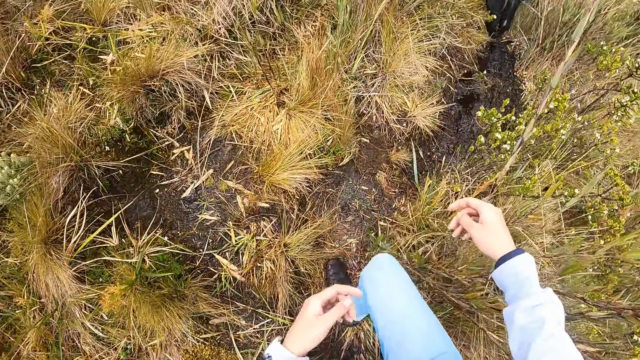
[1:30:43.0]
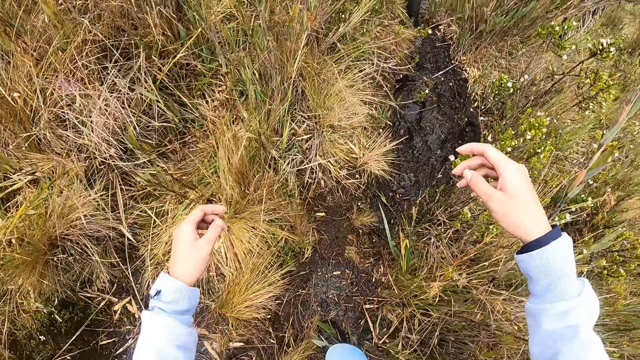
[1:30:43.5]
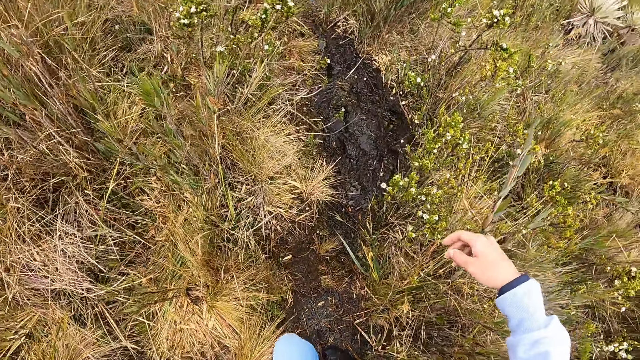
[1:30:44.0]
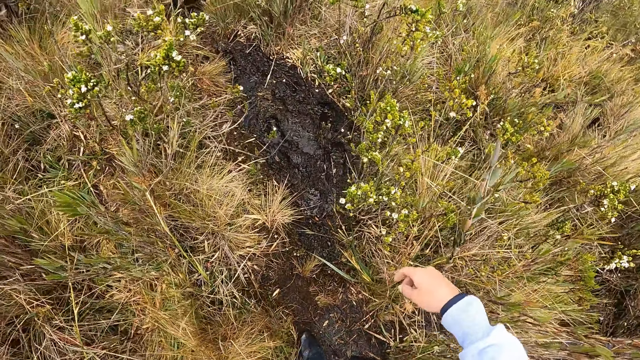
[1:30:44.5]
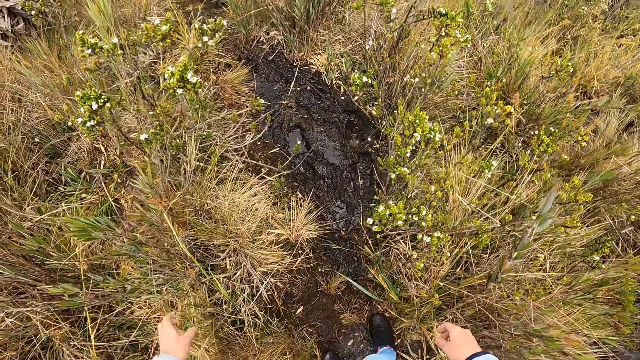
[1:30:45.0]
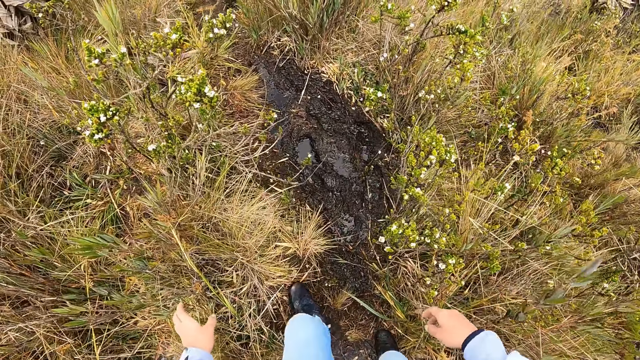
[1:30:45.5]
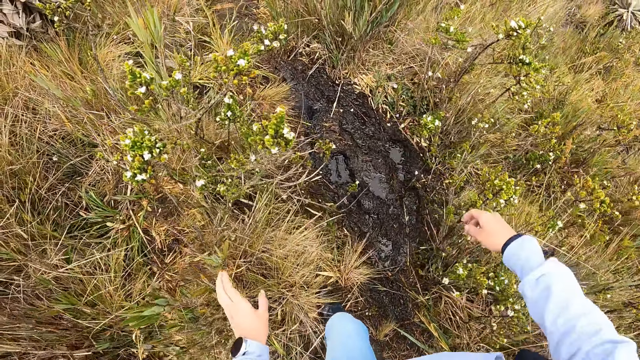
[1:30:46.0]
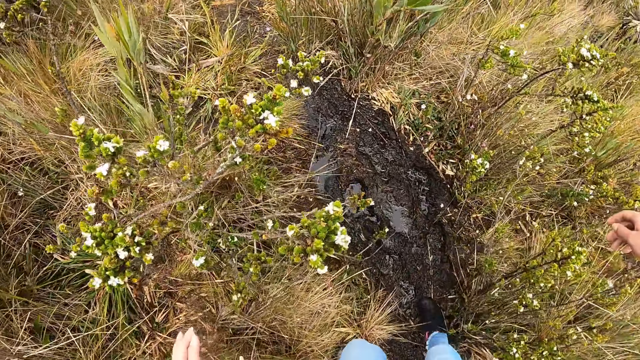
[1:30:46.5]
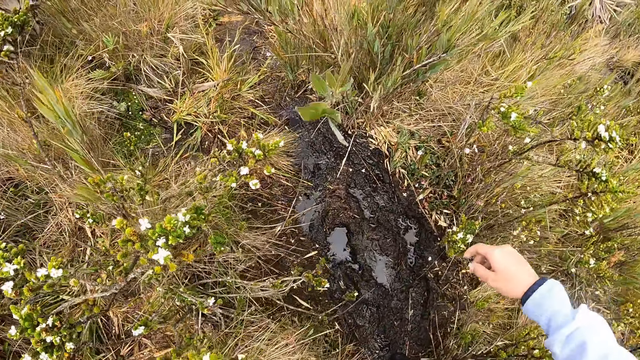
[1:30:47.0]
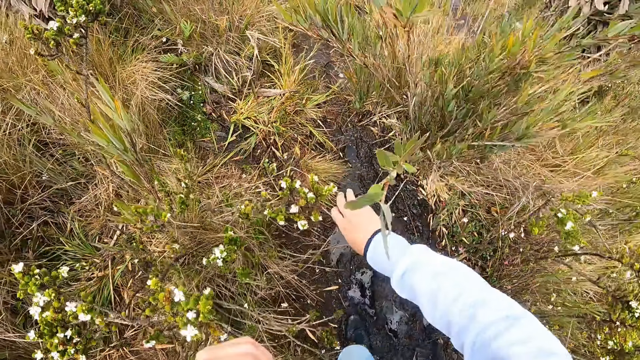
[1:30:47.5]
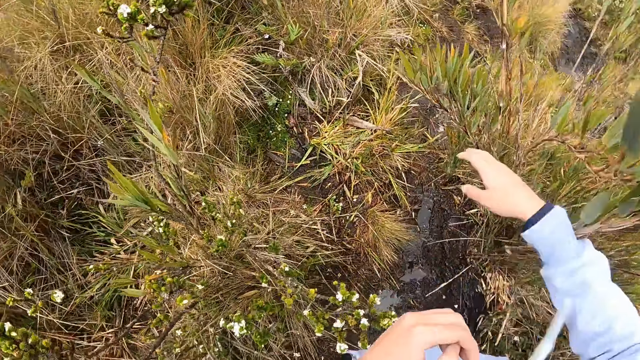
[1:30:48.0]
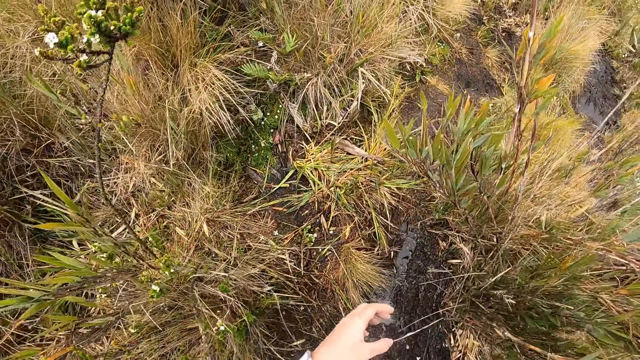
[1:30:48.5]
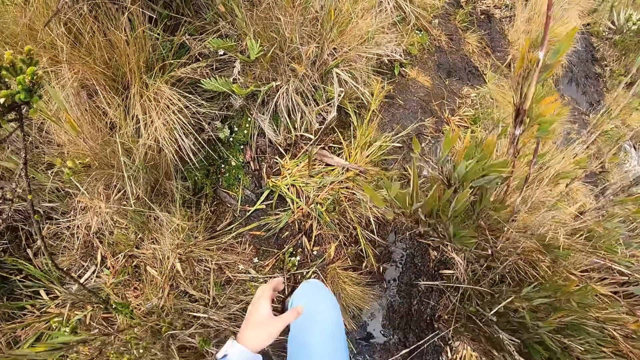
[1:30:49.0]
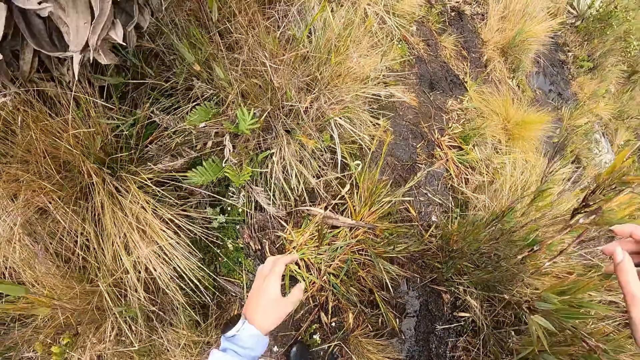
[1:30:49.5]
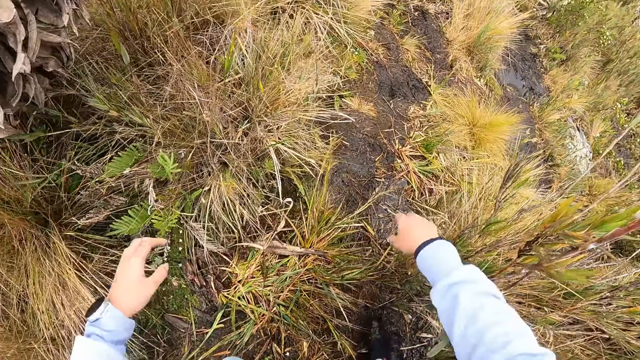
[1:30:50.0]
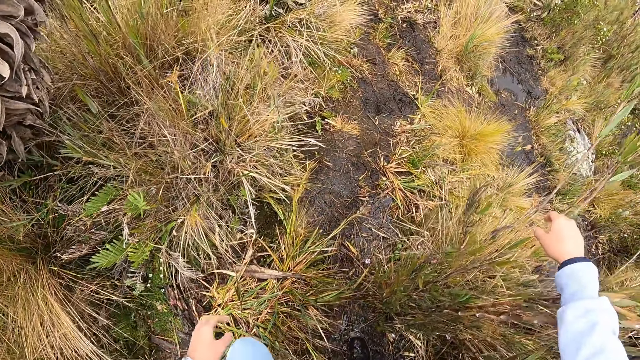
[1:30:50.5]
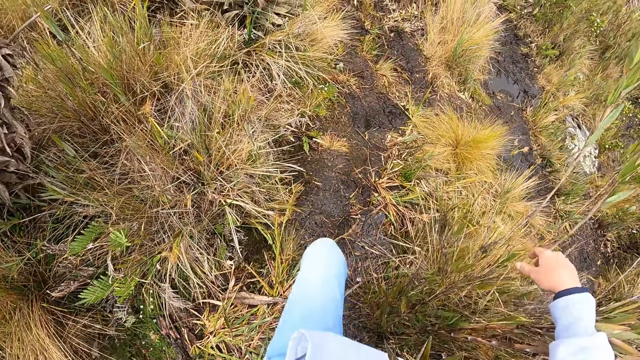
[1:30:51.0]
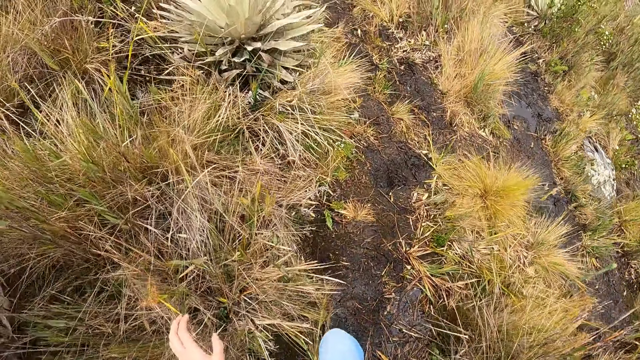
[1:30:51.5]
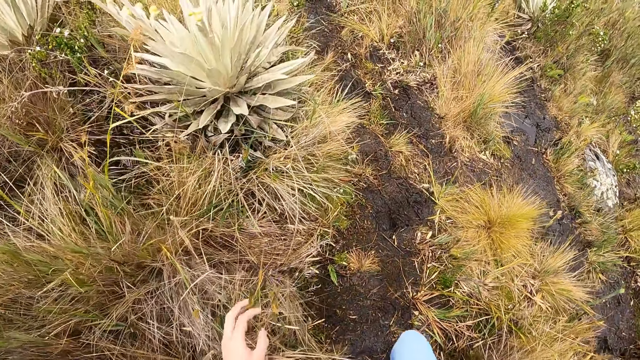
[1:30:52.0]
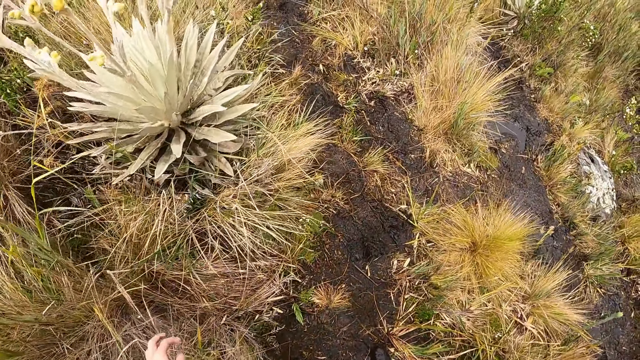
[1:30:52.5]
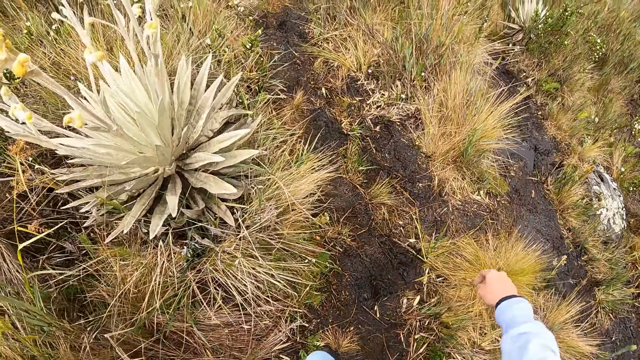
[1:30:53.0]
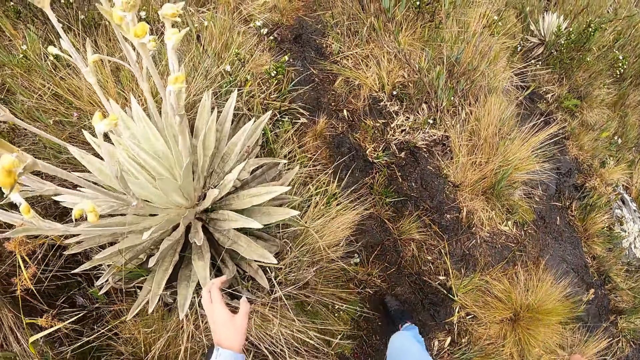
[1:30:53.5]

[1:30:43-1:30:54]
The camera wearer shifts a tall grass with her right hand. She does it again.

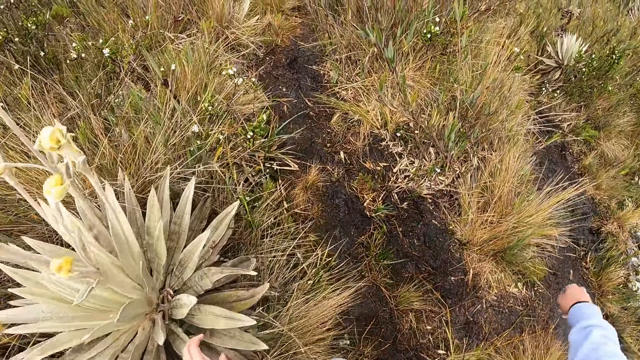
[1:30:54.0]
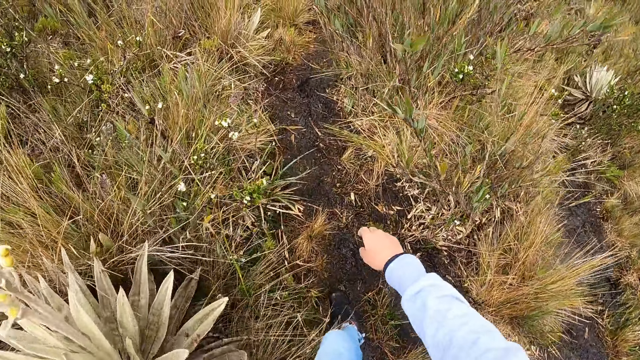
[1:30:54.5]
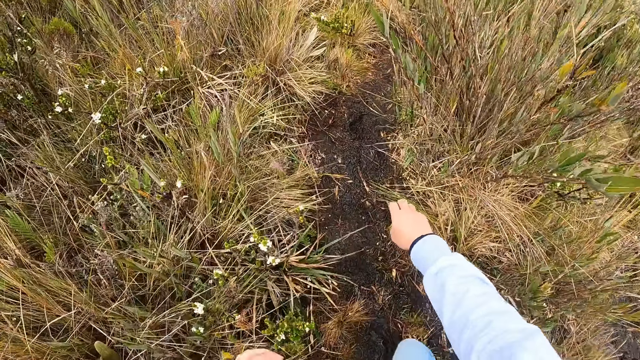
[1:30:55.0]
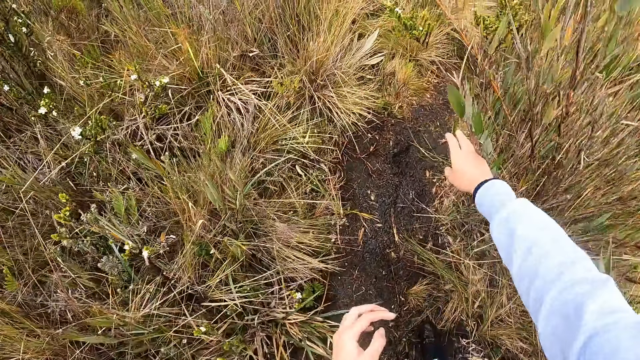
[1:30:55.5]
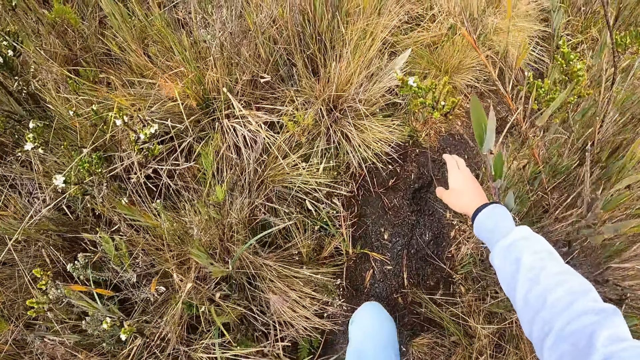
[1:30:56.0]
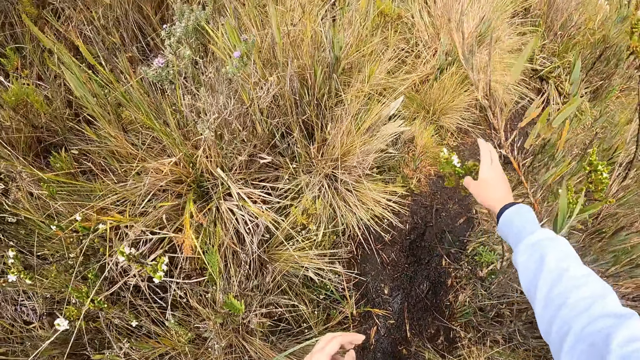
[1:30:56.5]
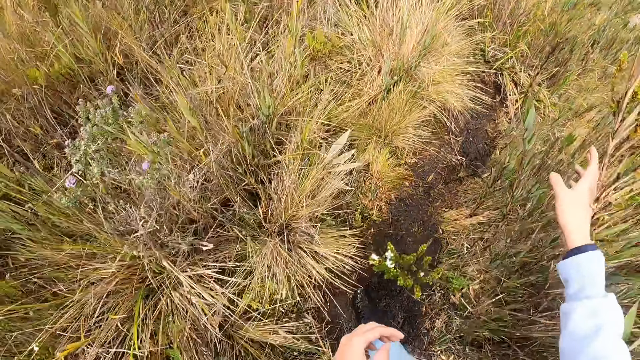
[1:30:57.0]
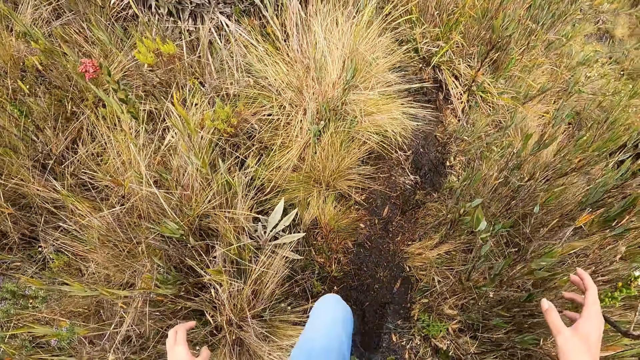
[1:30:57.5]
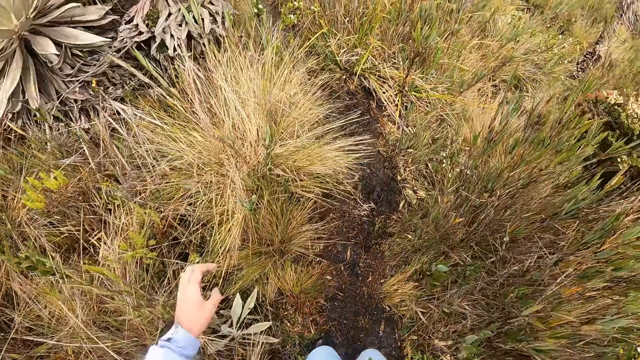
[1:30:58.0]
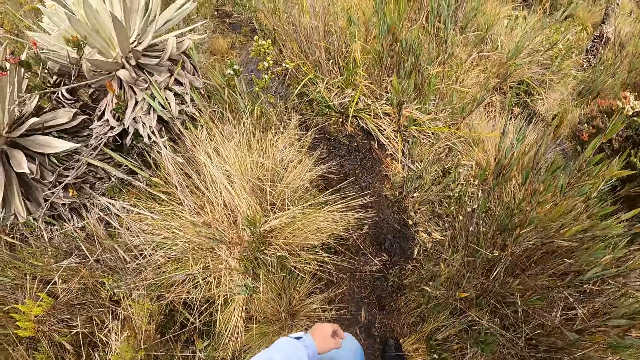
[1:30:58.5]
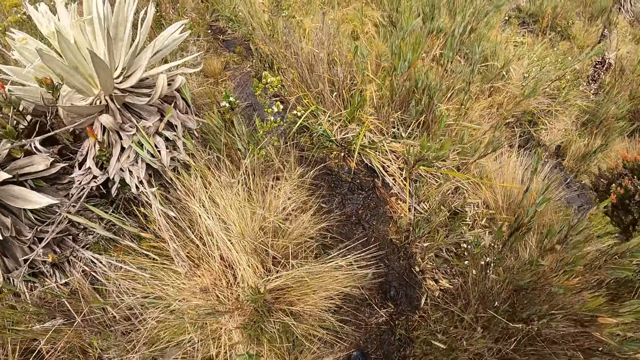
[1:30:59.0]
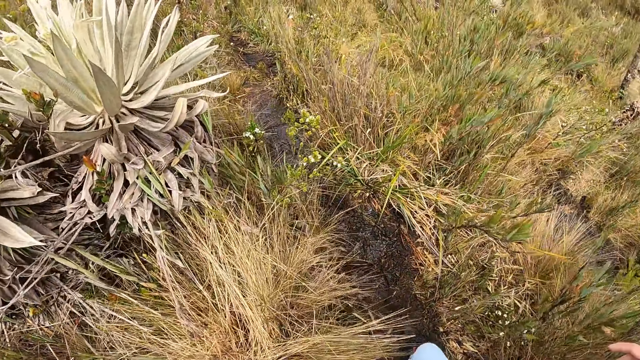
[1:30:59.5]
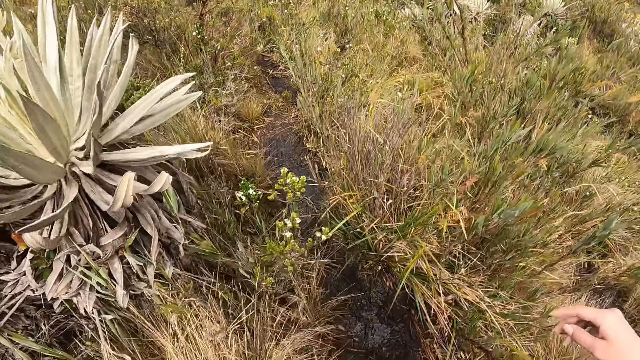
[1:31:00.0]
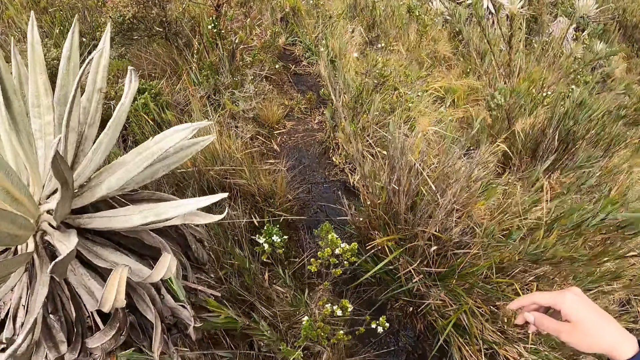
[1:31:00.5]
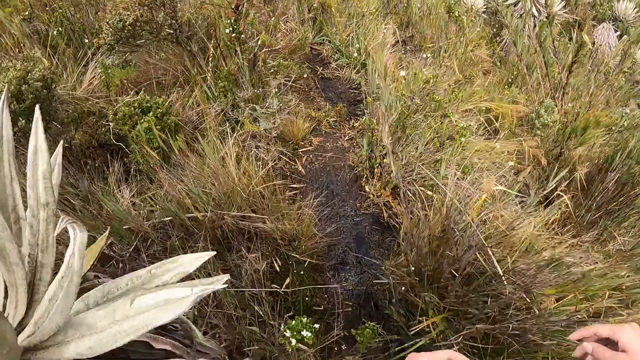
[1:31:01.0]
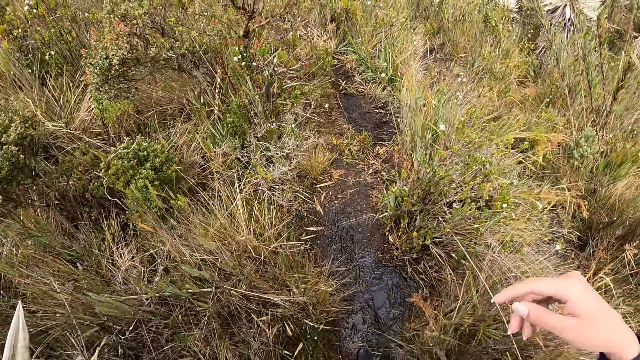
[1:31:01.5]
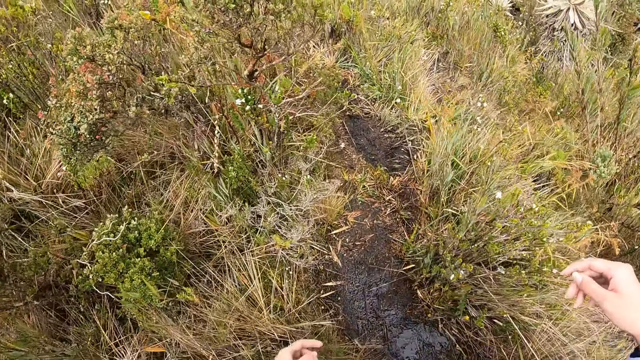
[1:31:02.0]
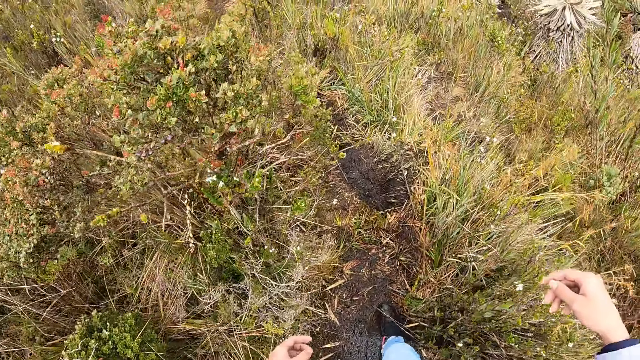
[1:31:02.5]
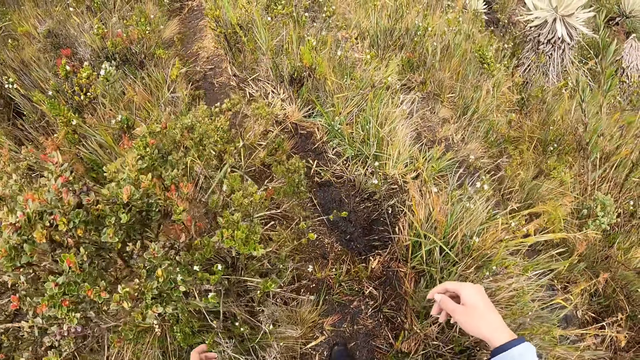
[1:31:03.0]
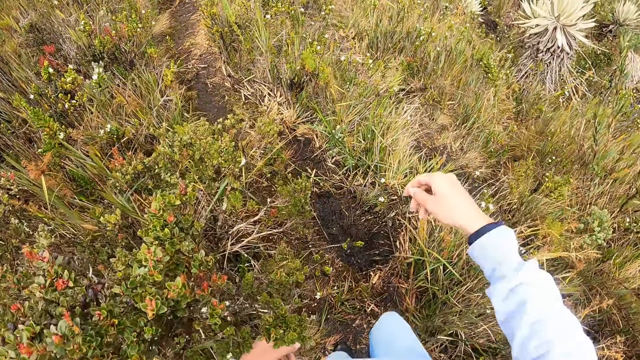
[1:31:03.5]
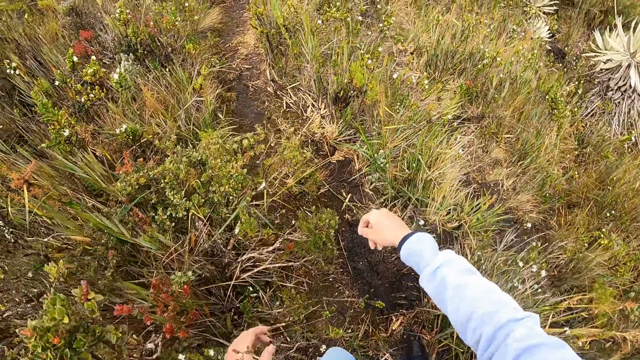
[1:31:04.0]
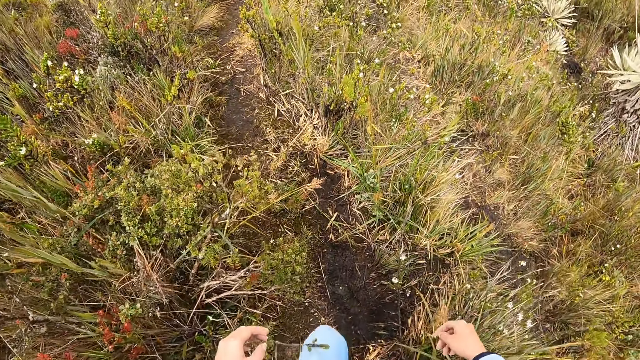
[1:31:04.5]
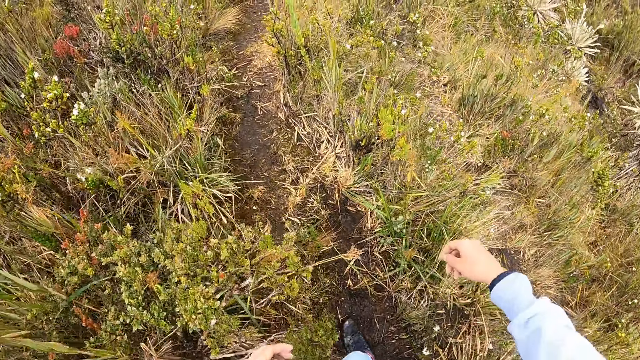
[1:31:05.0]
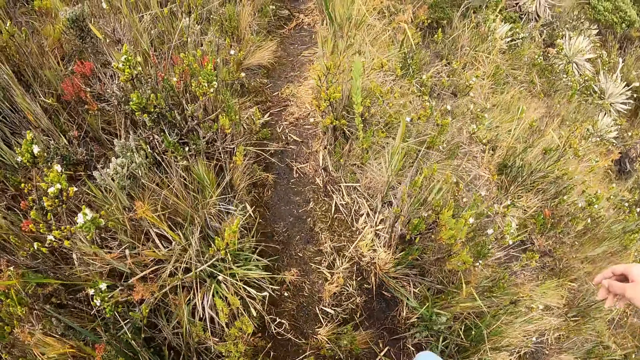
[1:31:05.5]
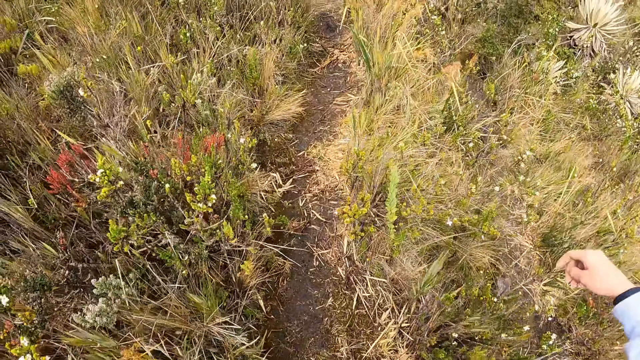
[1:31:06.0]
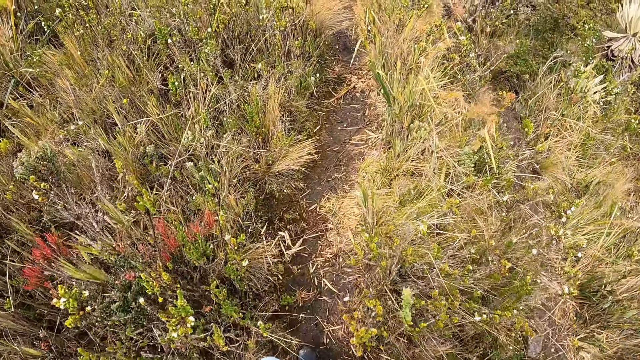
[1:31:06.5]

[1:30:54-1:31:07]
The camera wearer shifts a tall grass with her right hand.
